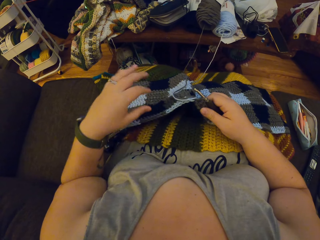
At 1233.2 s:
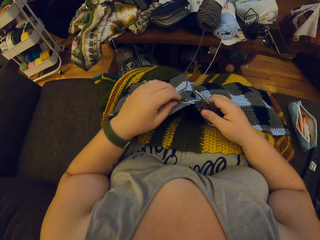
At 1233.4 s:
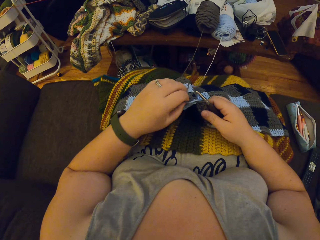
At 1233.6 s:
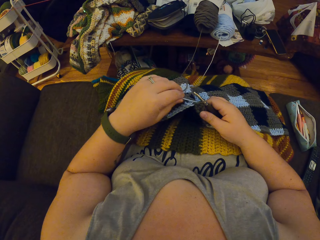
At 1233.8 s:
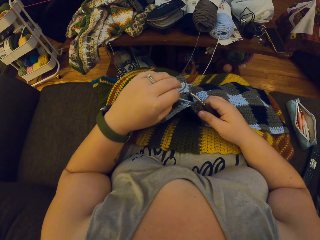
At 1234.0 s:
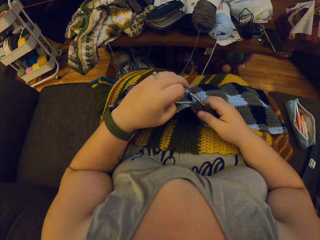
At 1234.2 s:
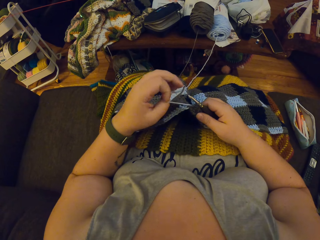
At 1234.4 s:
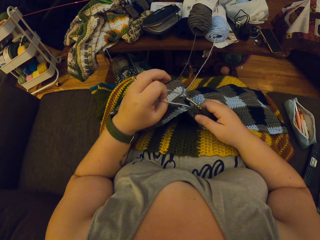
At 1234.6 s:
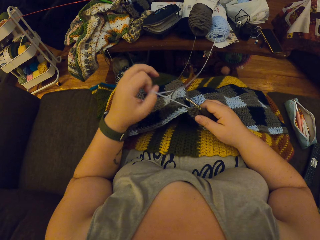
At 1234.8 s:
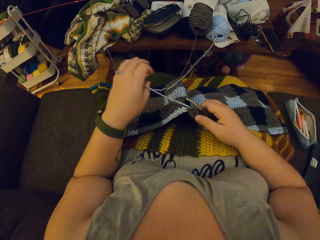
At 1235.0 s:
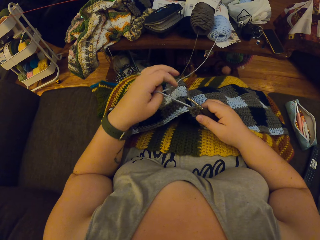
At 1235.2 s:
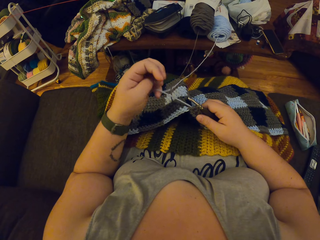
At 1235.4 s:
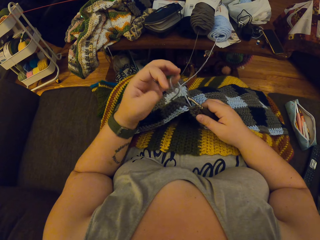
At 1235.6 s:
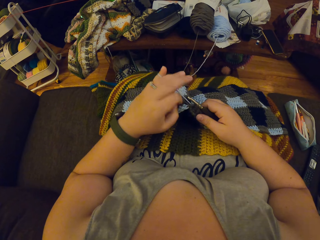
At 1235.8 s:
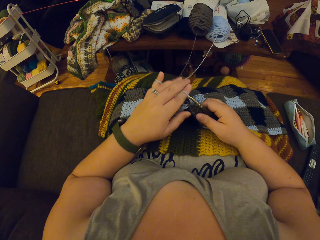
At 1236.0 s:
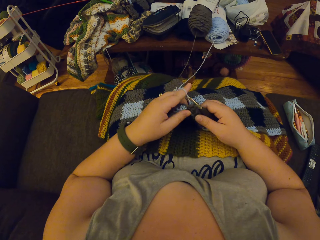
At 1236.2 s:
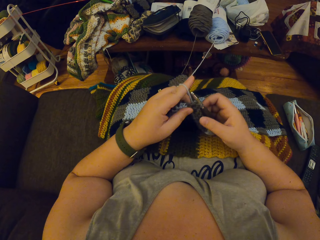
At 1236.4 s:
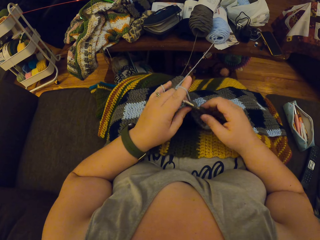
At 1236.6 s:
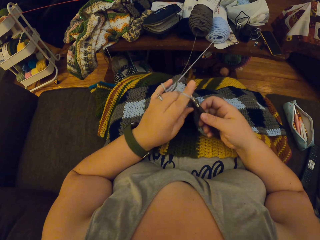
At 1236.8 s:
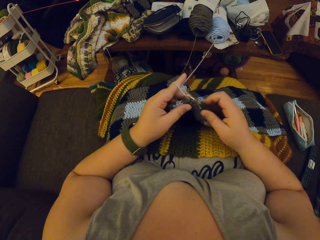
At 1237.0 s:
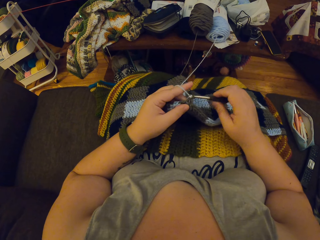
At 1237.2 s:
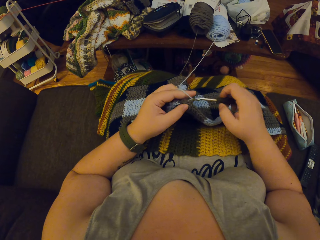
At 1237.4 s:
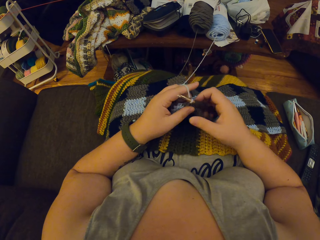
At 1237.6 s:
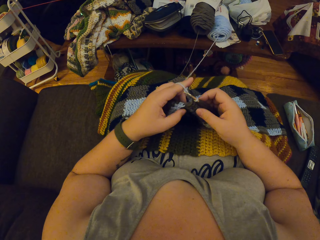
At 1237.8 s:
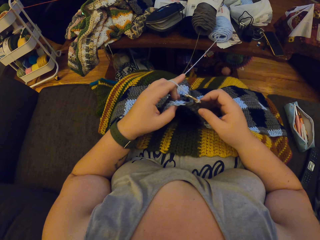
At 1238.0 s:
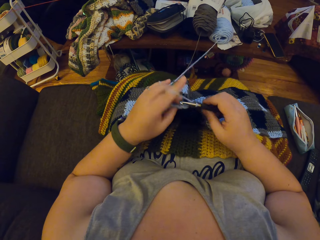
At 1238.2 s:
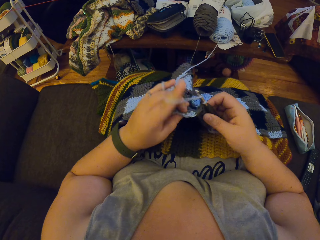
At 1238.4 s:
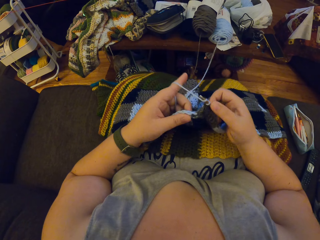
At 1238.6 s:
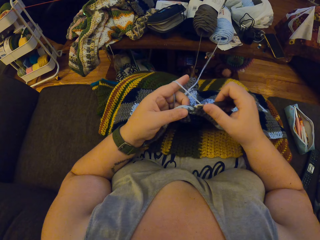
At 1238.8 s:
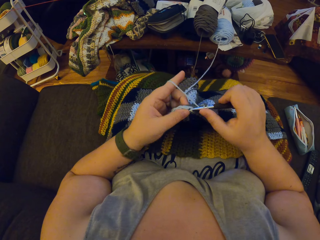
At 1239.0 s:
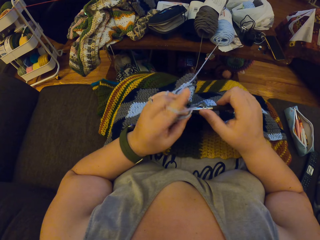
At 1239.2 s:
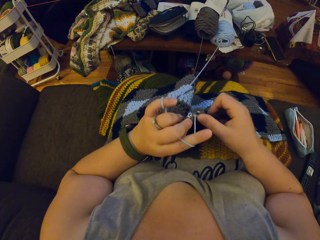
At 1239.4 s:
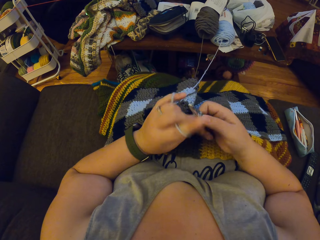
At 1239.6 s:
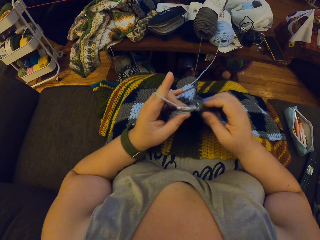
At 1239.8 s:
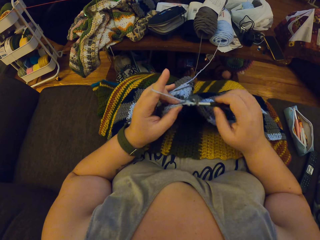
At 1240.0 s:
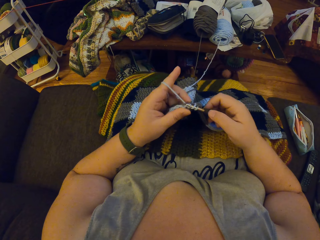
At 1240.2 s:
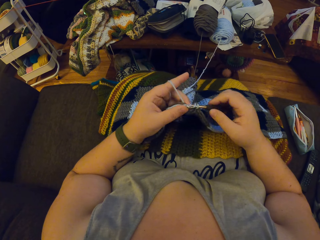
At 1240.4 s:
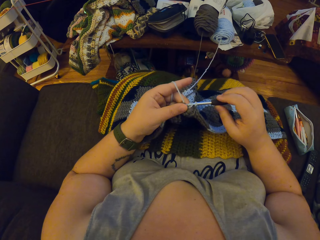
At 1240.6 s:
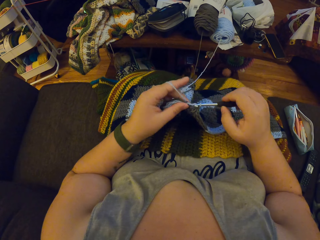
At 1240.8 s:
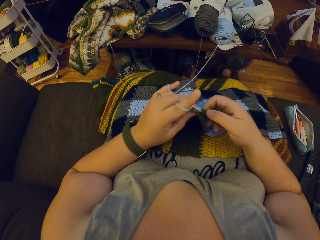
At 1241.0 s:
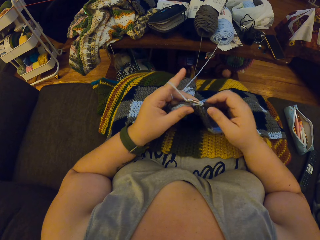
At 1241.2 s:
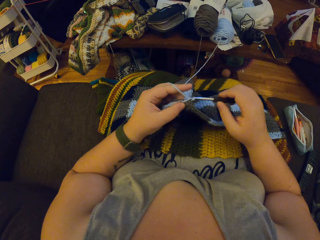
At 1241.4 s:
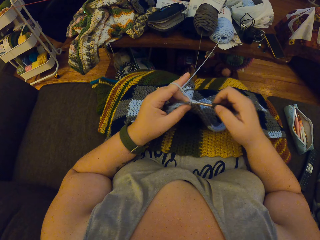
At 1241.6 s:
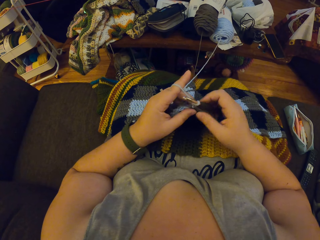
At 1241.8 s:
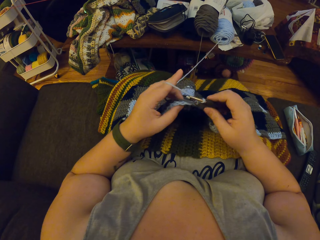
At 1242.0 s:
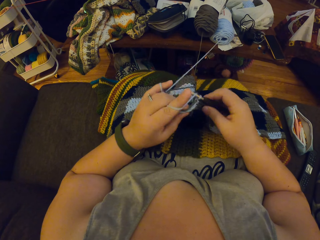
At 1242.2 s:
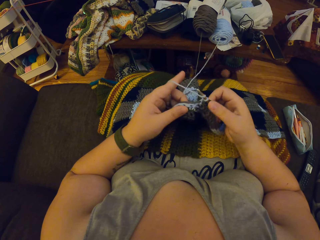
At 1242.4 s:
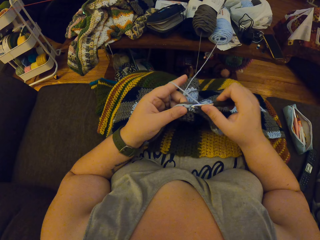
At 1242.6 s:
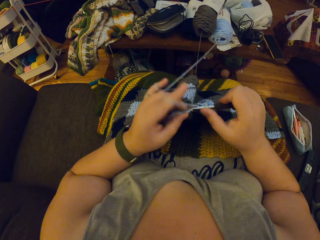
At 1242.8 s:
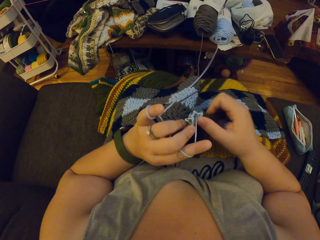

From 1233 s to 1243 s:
The camera wearer knits the fabric with the hooked needle.

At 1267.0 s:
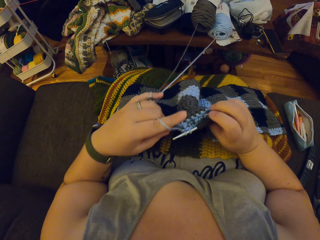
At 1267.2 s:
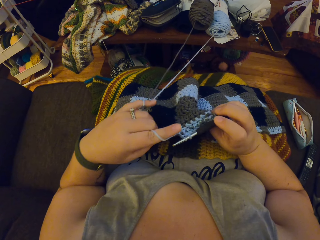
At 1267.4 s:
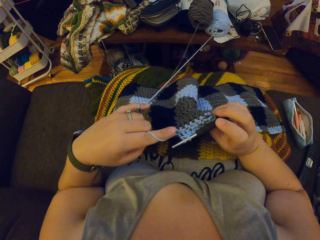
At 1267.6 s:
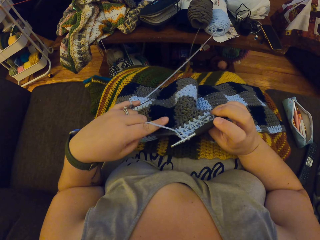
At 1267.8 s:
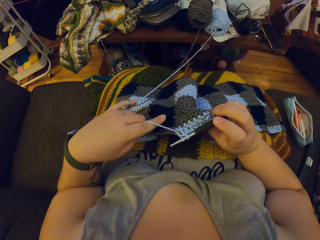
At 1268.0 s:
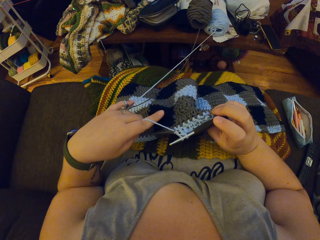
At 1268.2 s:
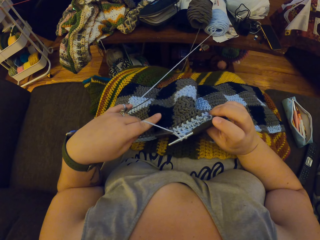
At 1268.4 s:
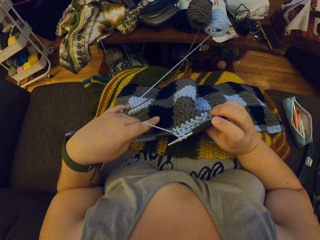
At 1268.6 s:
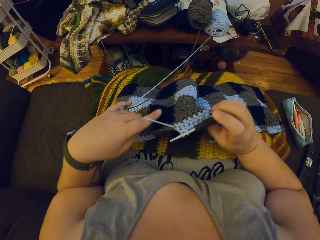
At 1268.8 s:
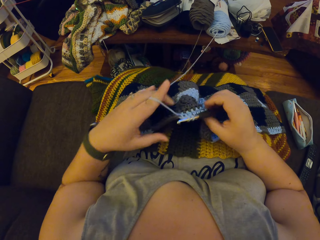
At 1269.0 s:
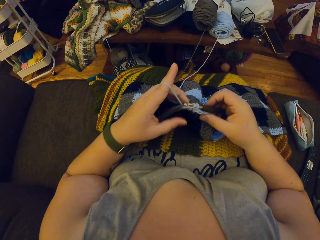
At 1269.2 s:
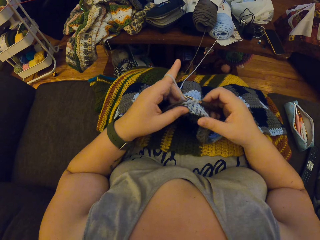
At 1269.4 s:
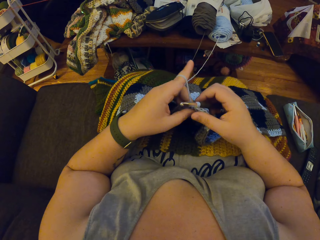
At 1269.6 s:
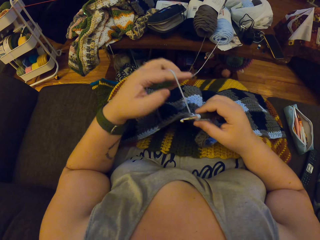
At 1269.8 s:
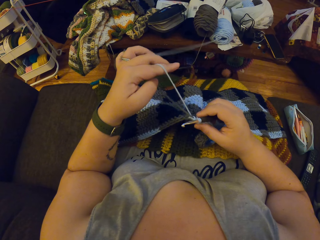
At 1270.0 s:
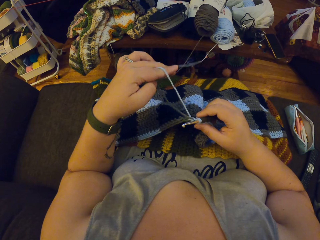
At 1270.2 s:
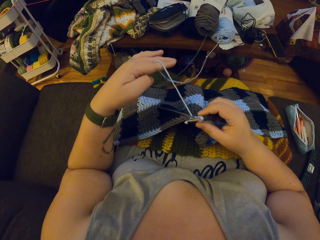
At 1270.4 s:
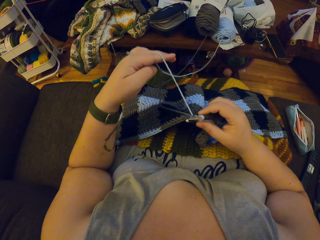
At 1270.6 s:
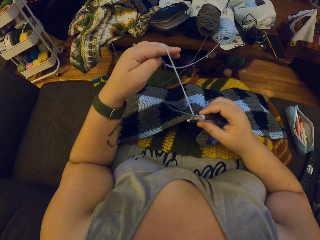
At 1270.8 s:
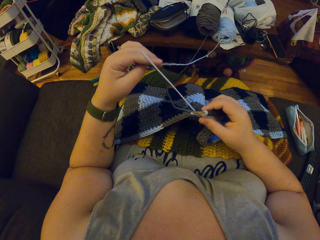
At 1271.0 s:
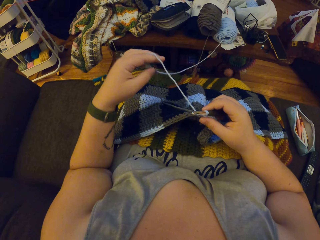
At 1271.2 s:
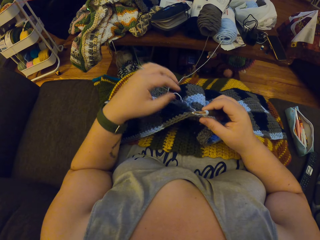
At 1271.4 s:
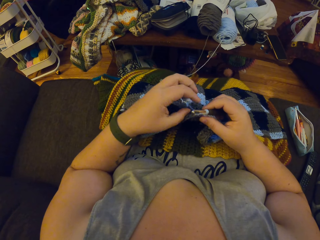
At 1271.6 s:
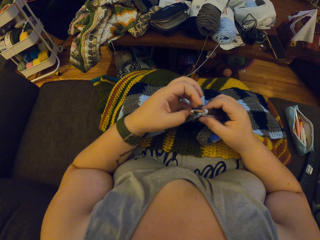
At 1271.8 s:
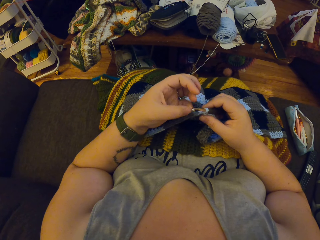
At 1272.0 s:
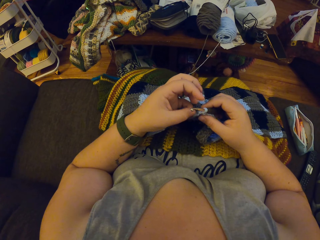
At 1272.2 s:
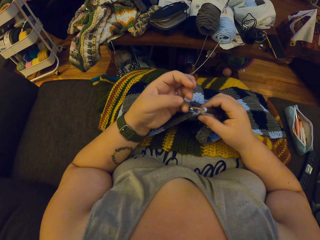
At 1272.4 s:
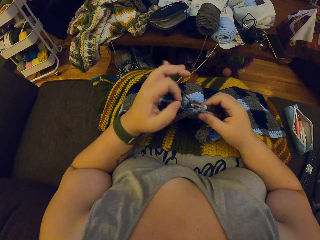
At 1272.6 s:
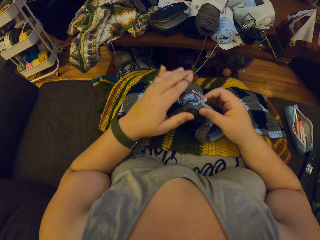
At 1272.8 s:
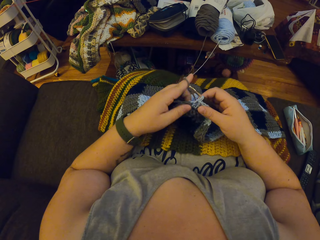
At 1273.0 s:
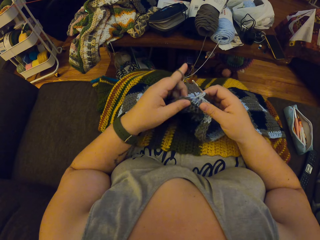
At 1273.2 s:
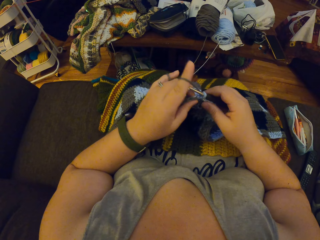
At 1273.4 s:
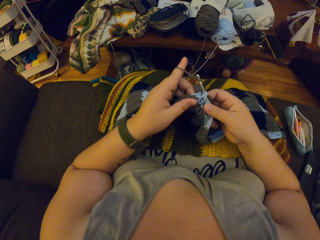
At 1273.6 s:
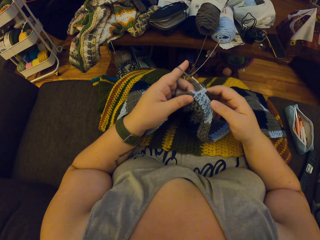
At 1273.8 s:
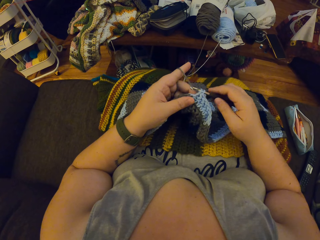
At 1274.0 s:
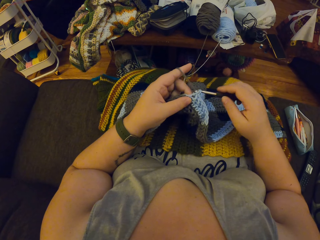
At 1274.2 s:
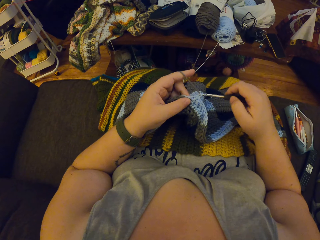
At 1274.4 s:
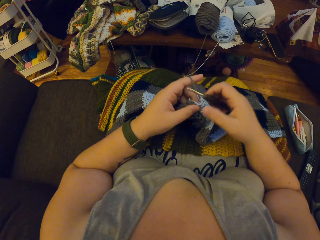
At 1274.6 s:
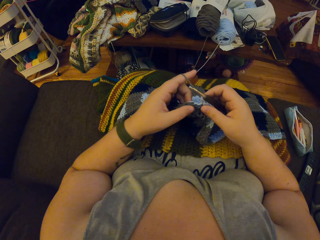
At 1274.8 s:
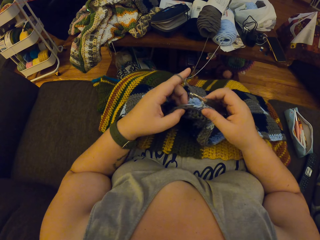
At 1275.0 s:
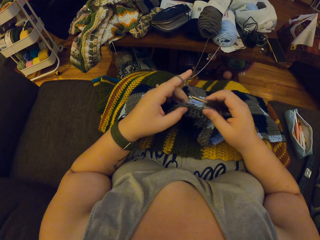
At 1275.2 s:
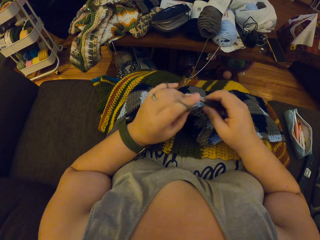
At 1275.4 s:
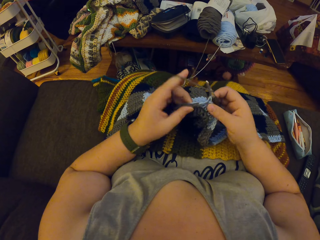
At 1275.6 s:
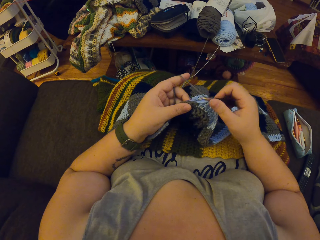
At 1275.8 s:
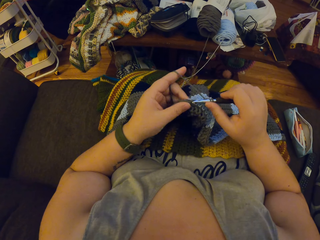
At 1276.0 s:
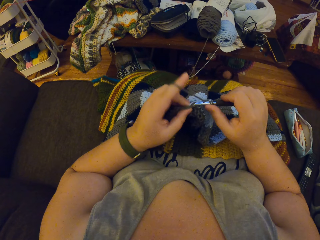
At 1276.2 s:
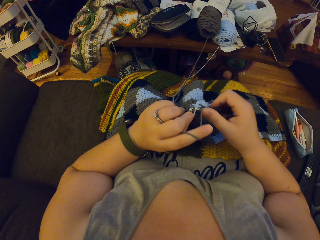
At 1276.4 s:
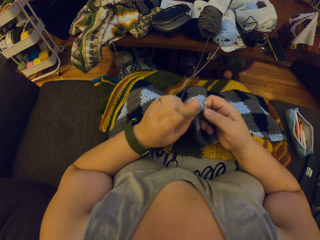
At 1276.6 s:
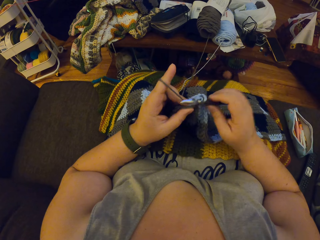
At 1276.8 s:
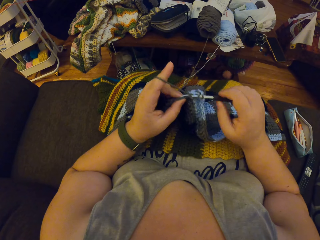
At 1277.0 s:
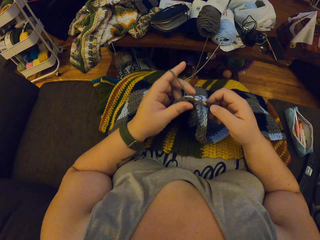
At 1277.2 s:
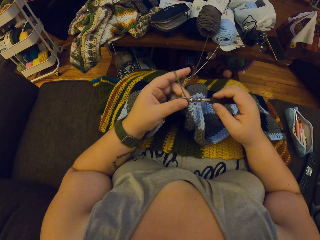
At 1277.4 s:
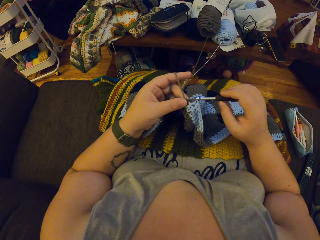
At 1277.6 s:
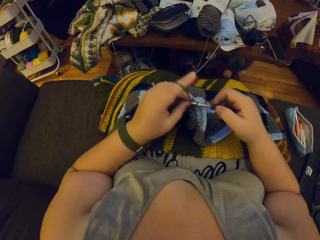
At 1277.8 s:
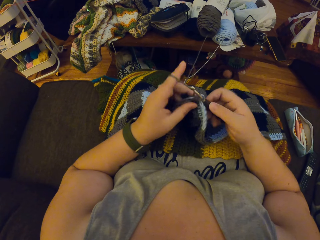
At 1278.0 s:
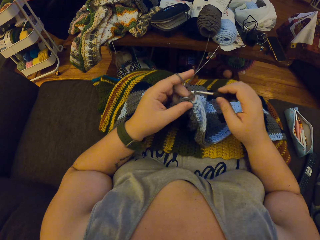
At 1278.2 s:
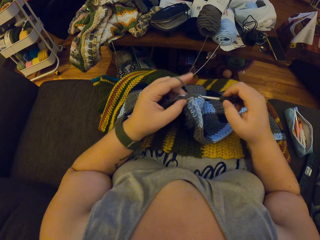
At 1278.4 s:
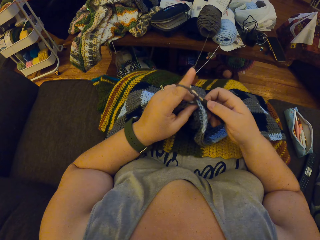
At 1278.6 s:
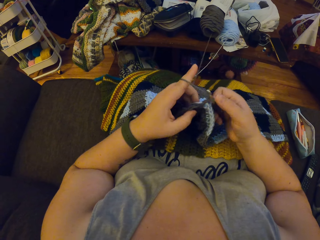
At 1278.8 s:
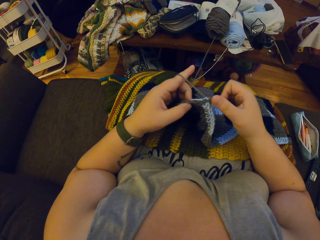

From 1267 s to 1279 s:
The camera wearer straightens the fabric. They knit the fabric with the hooked needle.
